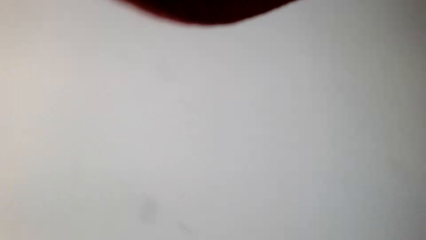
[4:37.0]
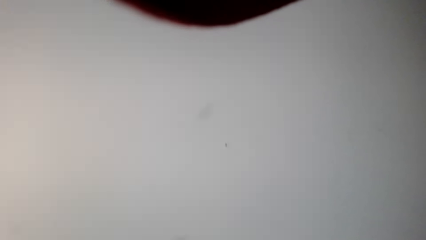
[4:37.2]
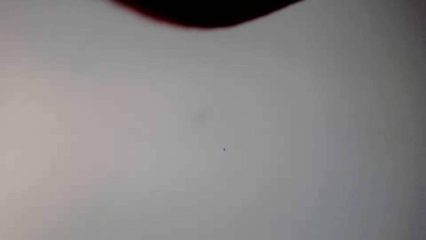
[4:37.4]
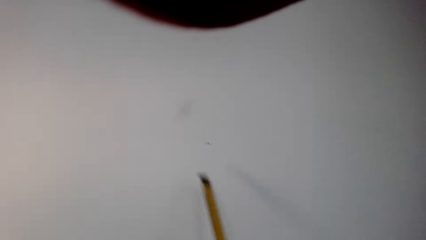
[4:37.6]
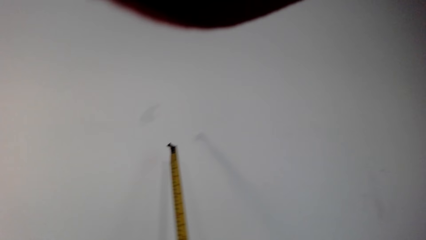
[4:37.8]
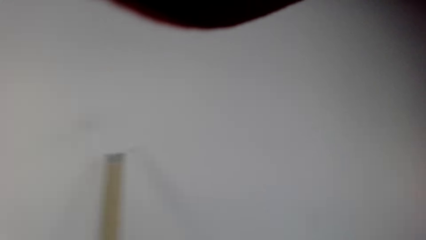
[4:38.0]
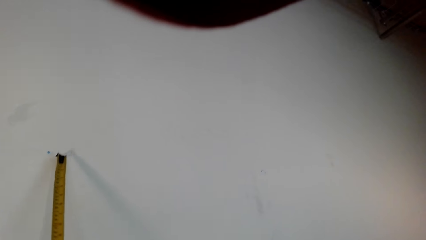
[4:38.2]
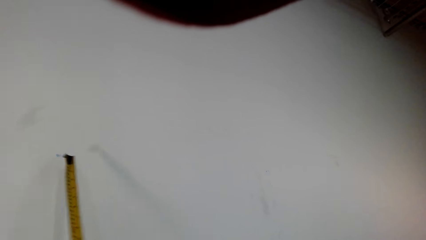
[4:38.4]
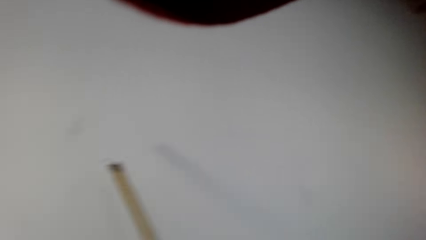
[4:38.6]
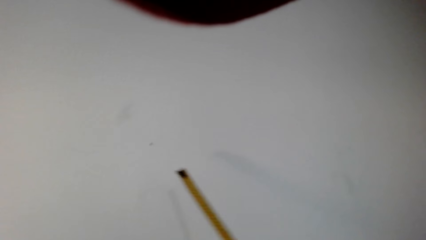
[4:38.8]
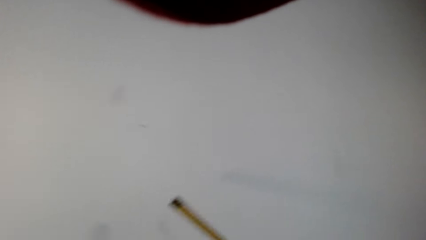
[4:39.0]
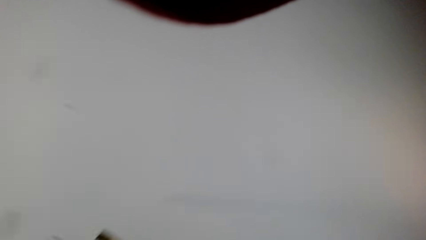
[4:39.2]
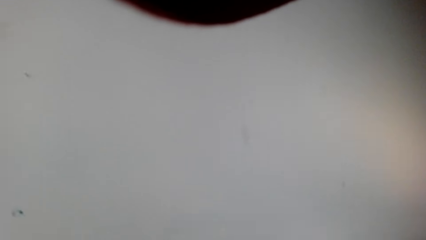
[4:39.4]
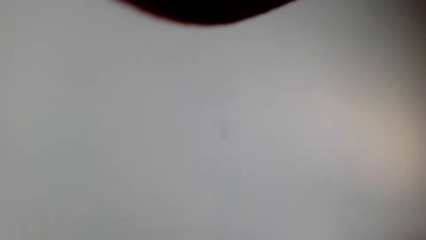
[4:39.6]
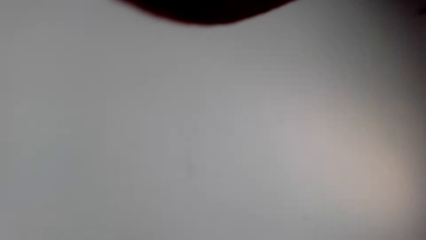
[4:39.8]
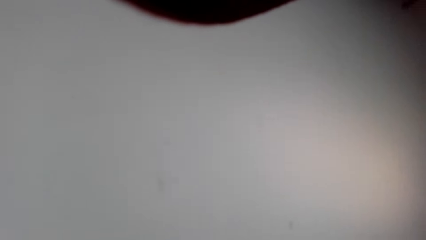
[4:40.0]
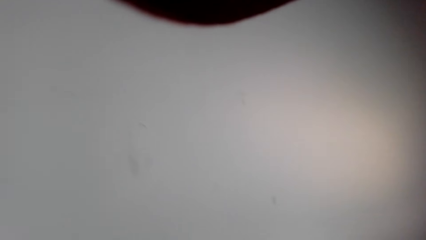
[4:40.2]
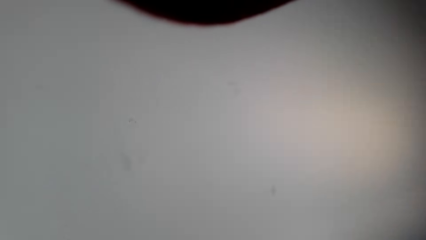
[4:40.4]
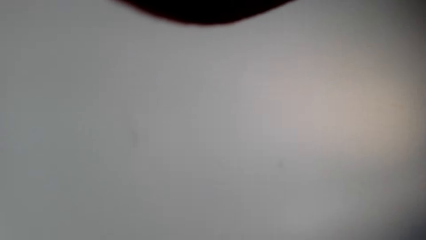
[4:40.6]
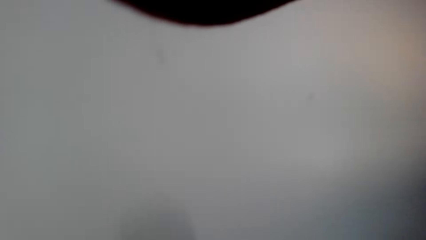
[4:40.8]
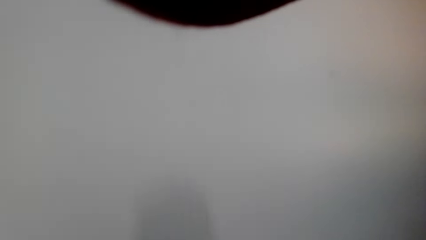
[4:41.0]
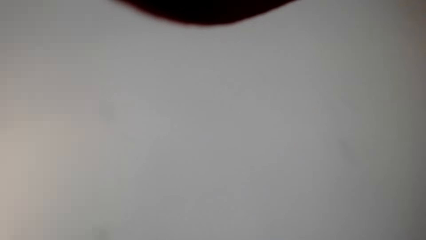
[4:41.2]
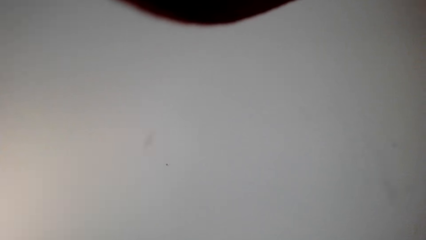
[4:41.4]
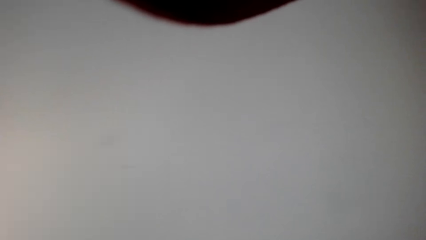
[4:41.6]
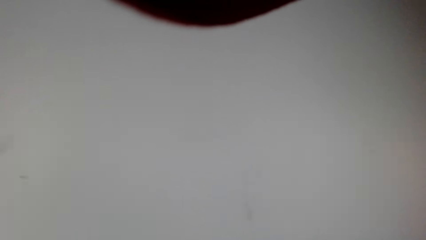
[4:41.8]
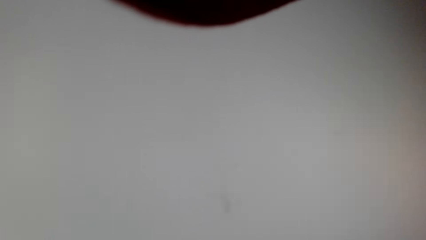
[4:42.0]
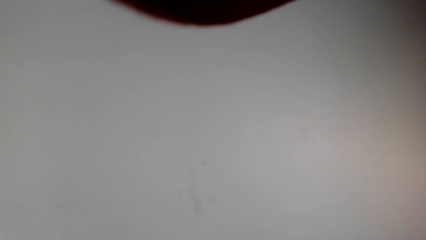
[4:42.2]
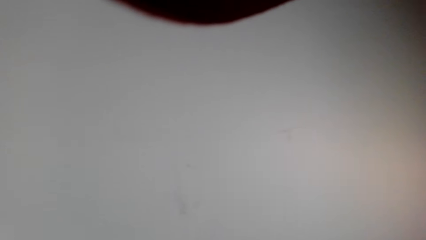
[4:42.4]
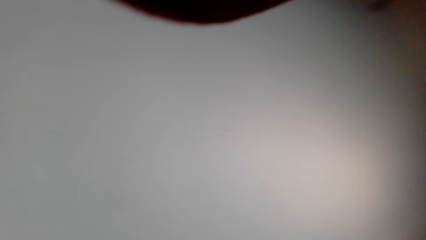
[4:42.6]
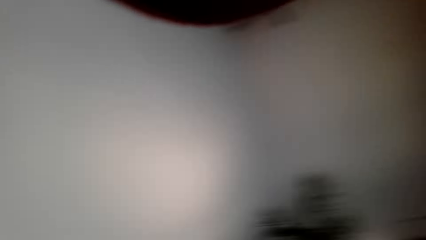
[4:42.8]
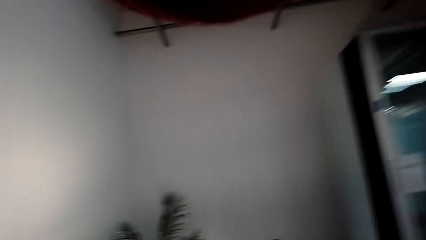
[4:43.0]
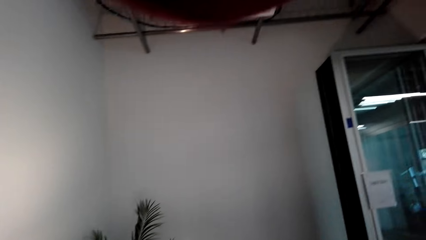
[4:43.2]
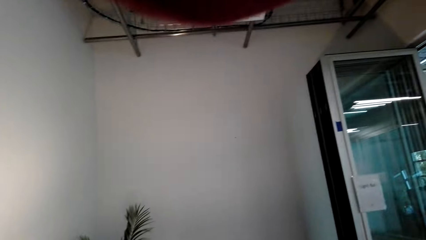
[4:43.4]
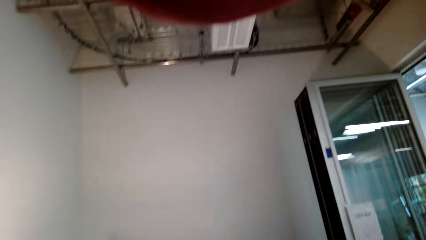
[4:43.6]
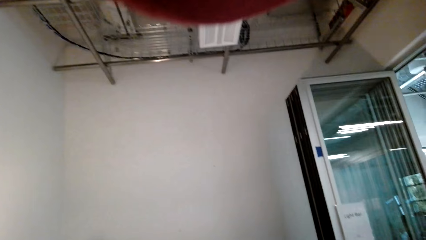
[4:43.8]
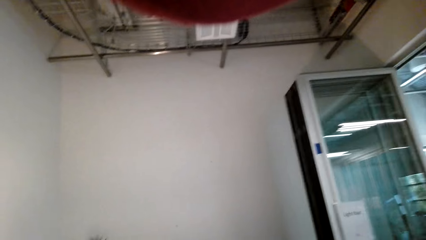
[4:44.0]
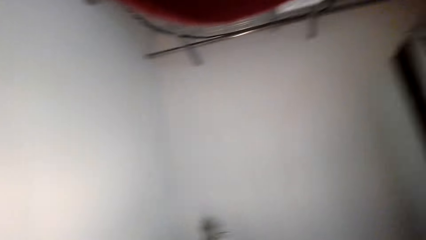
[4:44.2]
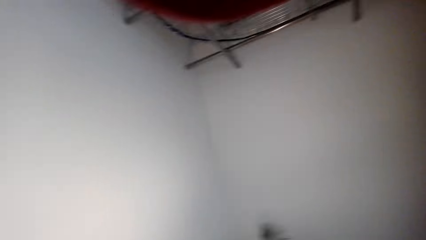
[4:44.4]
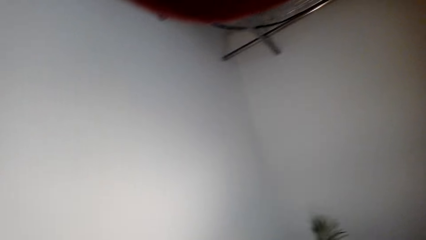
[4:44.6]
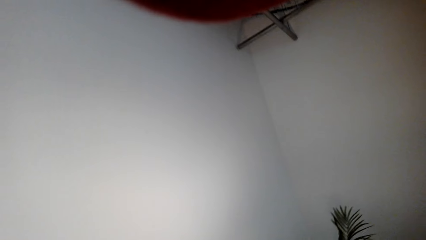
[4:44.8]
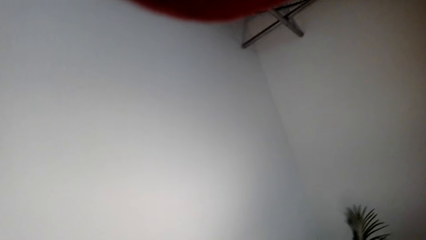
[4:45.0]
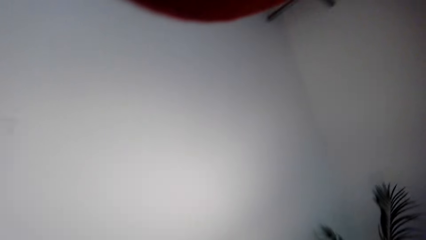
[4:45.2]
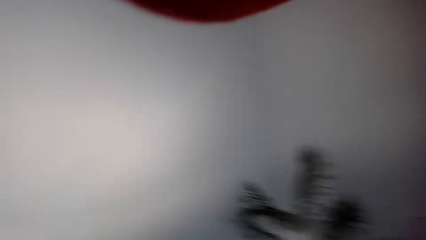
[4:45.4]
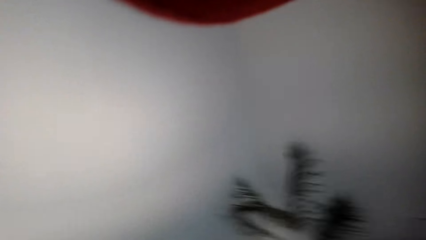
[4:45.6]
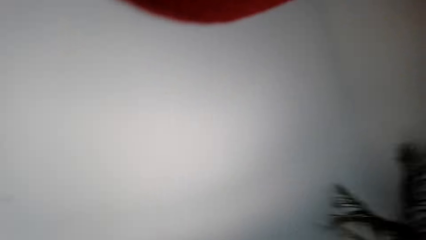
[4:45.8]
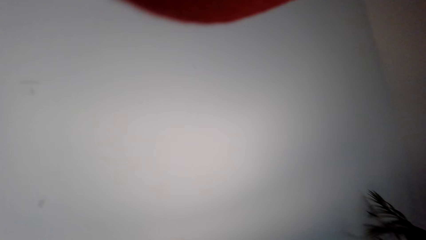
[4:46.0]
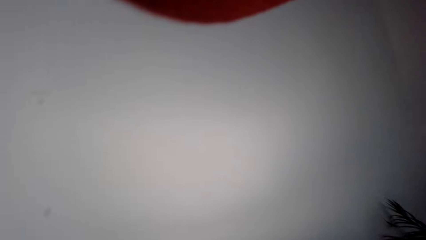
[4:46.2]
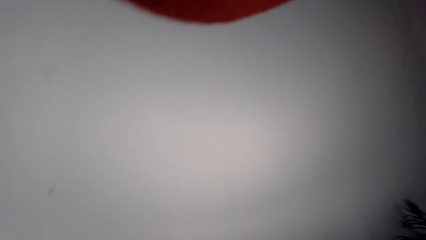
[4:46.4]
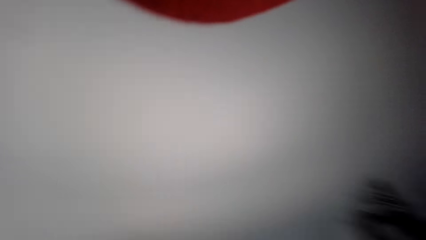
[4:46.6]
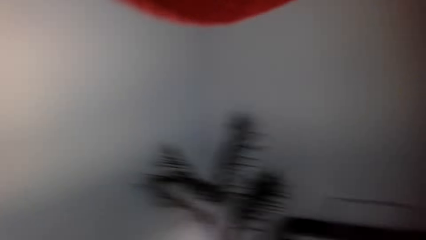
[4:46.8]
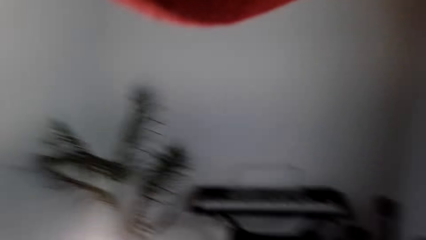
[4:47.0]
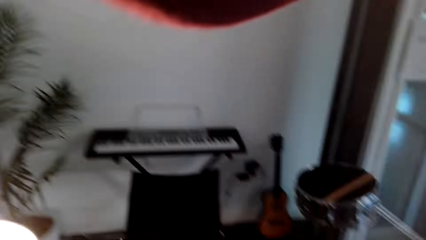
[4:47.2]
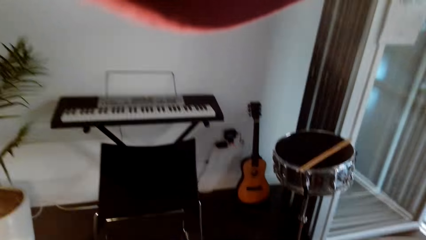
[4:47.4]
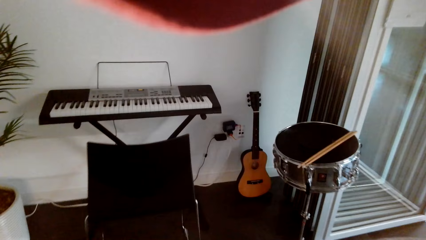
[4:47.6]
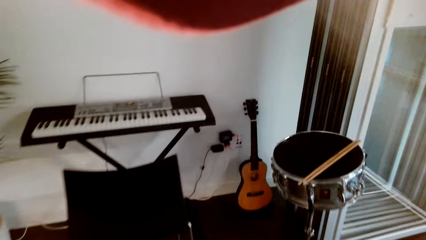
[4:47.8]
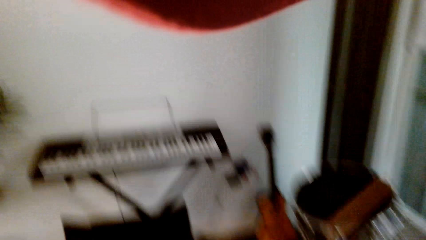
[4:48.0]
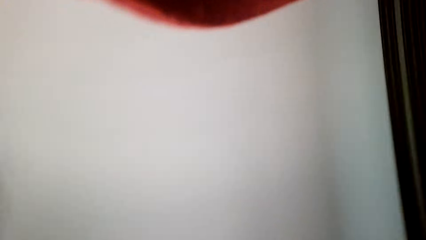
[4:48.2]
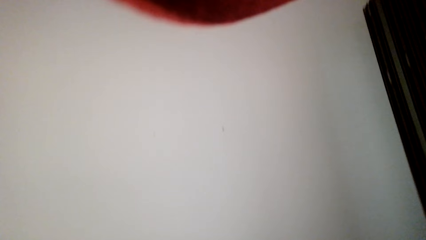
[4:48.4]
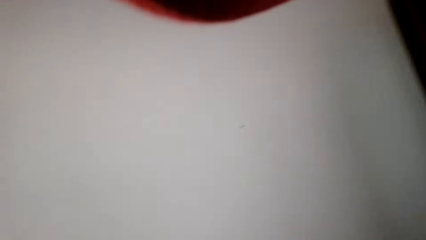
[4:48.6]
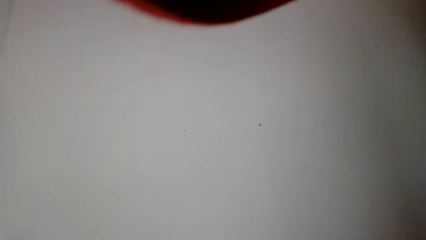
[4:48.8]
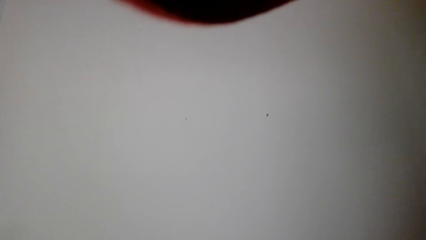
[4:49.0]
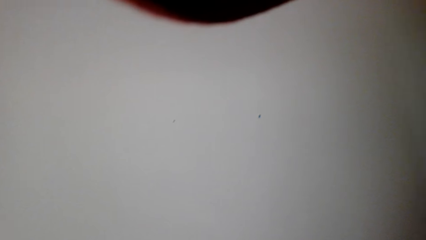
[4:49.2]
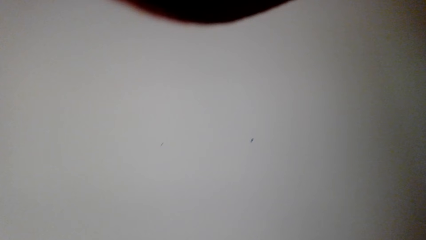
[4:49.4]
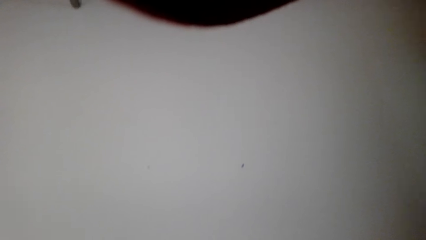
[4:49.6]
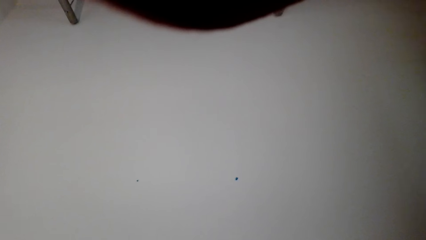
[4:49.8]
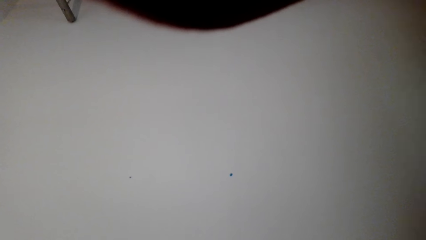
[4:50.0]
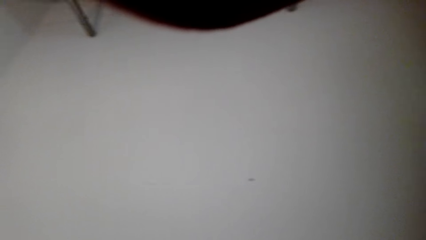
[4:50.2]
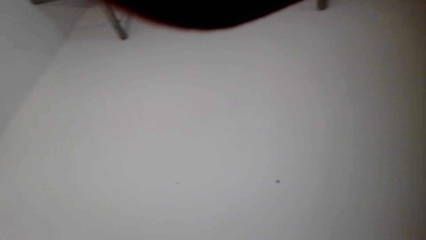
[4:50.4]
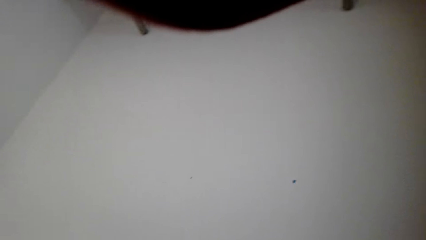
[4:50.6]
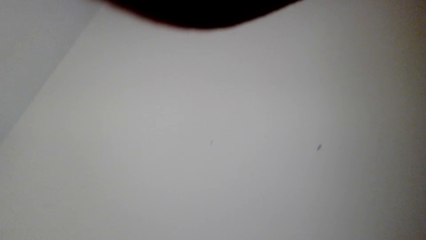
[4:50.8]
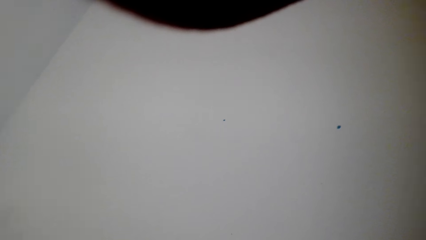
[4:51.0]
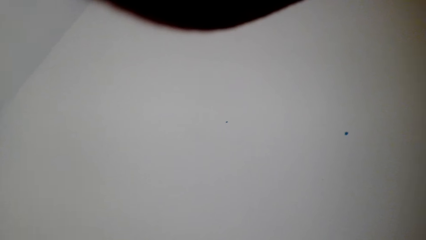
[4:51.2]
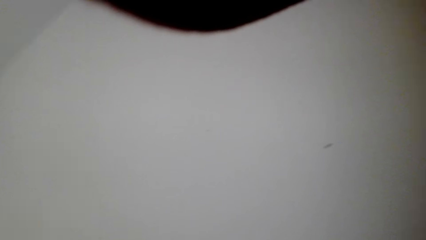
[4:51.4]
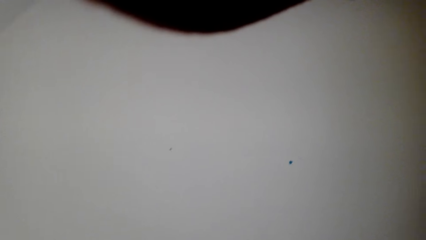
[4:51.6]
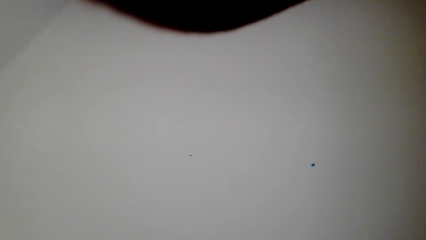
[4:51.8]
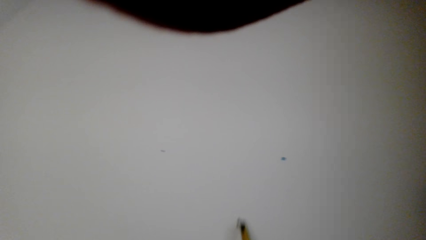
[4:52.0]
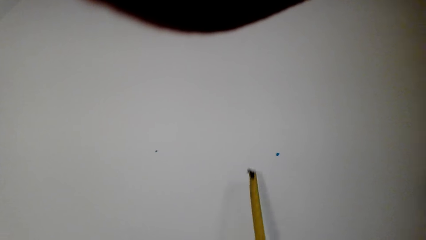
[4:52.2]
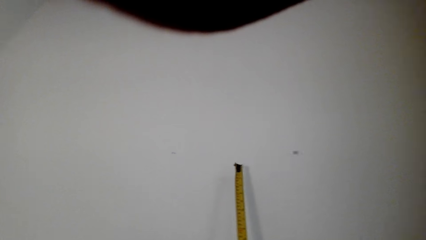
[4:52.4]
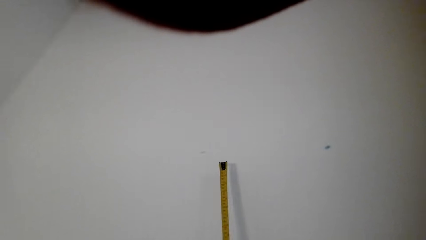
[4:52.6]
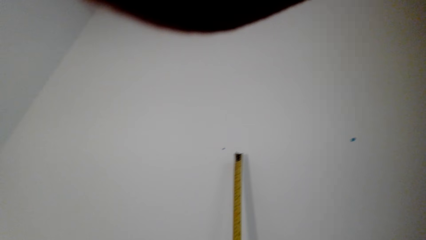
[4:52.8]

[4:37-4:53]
The camera wearer measures the wall with a tape measure. They touch the wall with the tape measure.
